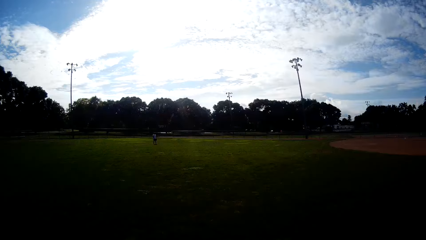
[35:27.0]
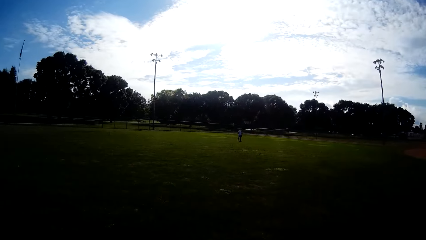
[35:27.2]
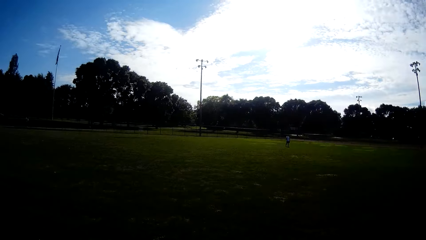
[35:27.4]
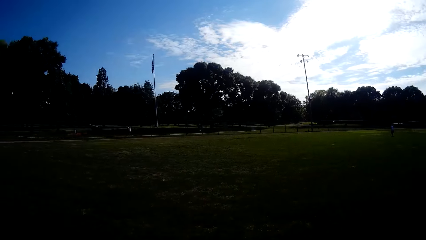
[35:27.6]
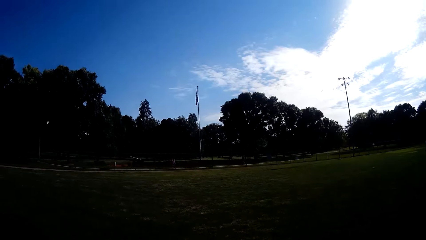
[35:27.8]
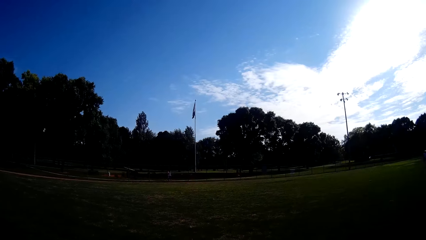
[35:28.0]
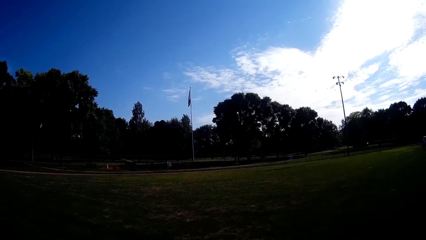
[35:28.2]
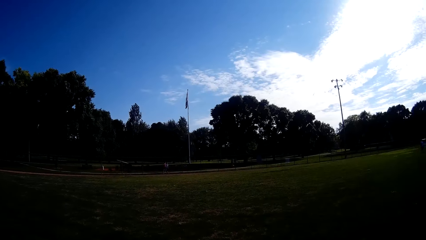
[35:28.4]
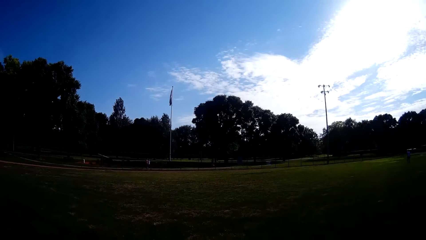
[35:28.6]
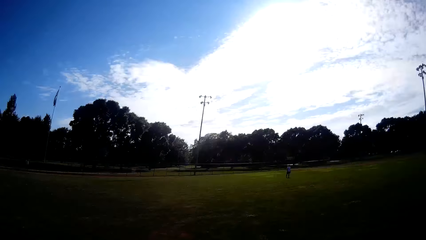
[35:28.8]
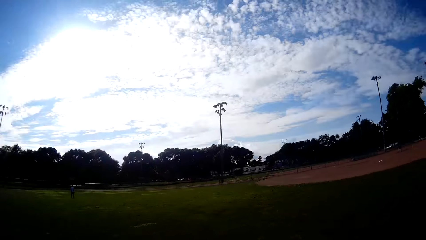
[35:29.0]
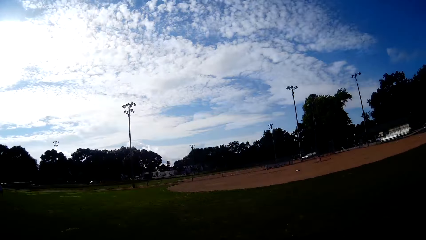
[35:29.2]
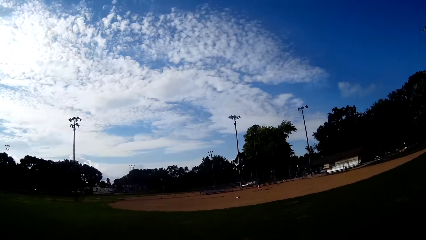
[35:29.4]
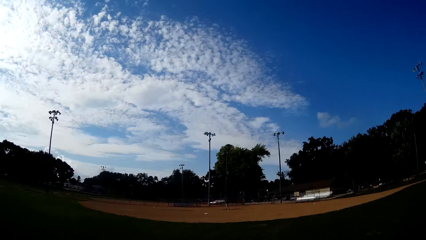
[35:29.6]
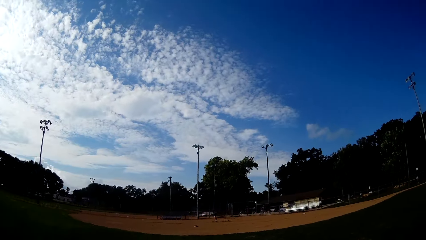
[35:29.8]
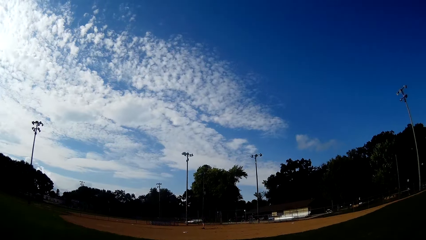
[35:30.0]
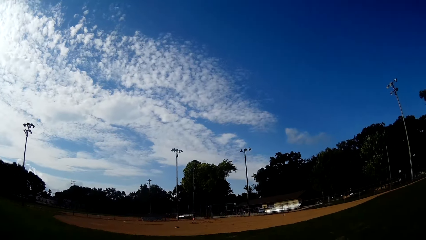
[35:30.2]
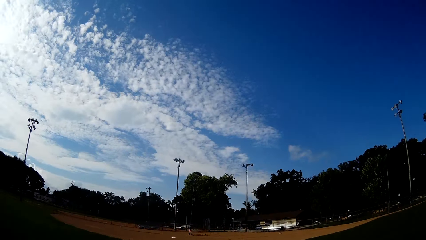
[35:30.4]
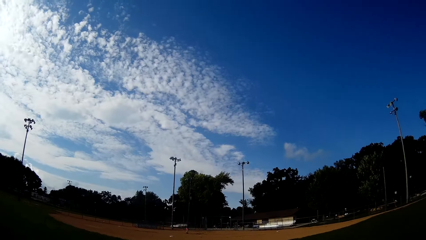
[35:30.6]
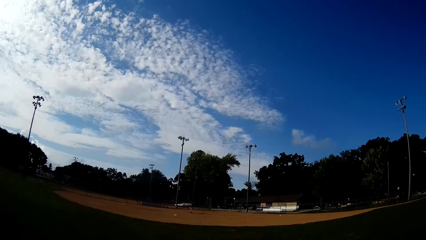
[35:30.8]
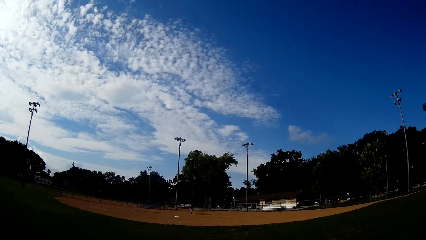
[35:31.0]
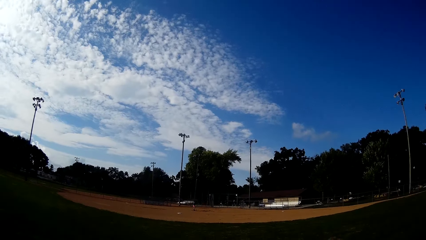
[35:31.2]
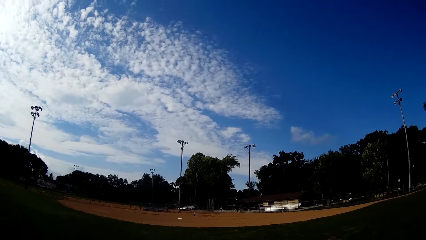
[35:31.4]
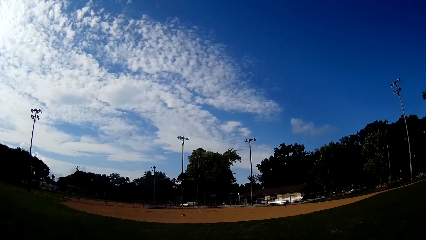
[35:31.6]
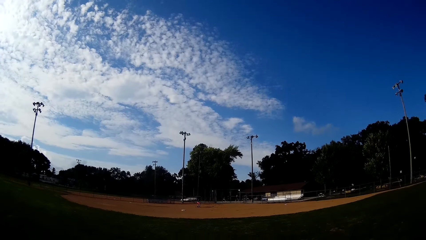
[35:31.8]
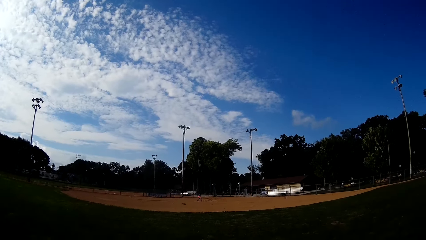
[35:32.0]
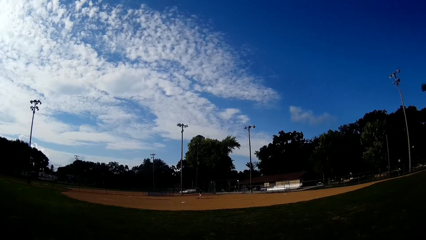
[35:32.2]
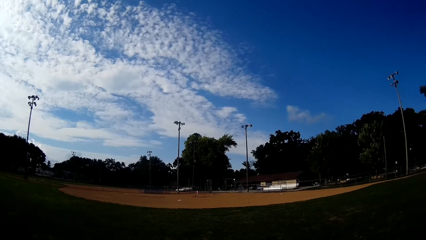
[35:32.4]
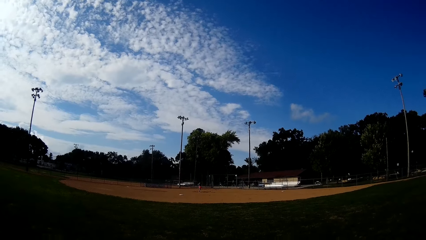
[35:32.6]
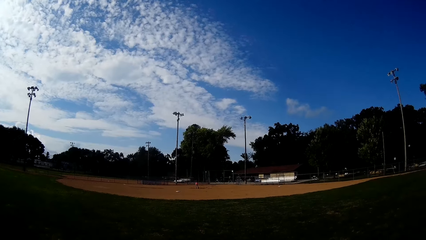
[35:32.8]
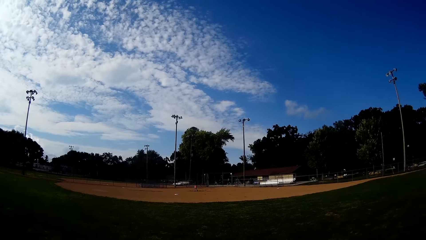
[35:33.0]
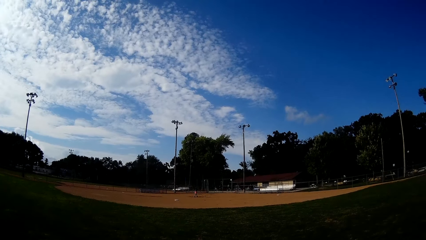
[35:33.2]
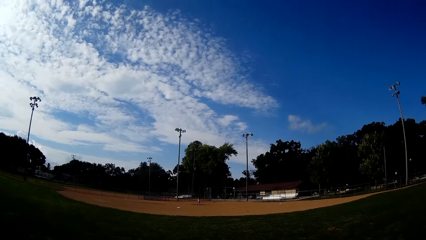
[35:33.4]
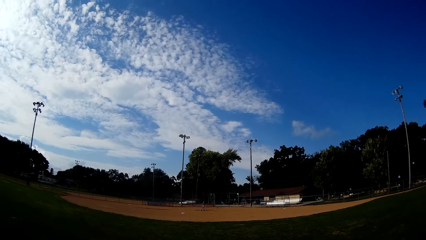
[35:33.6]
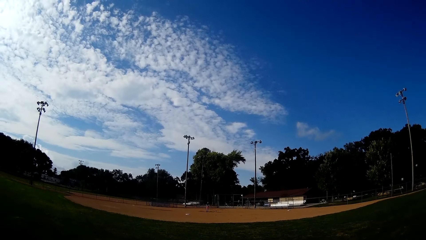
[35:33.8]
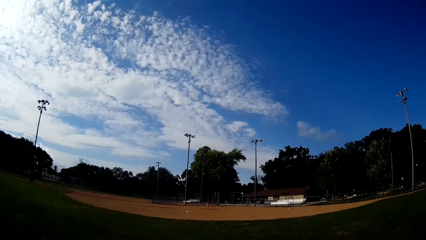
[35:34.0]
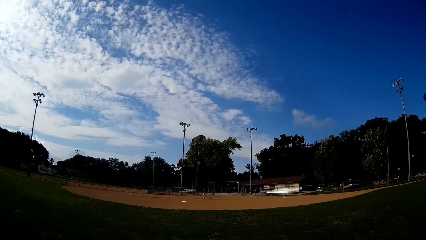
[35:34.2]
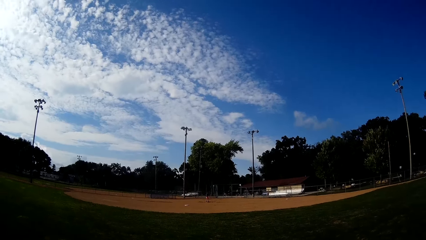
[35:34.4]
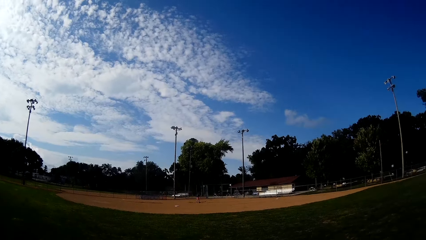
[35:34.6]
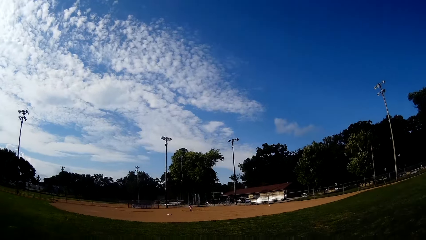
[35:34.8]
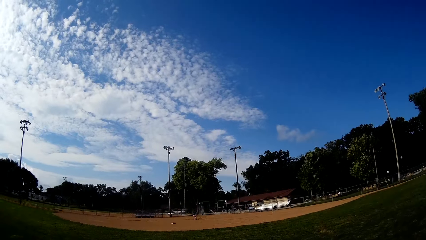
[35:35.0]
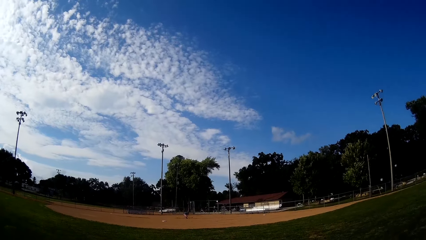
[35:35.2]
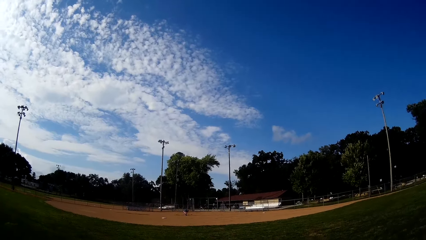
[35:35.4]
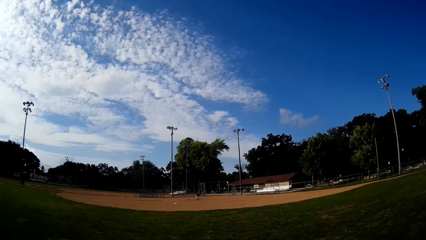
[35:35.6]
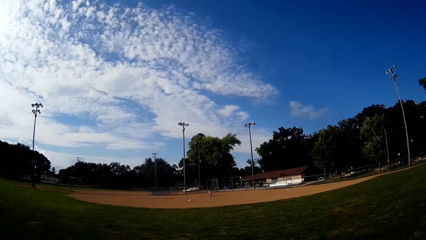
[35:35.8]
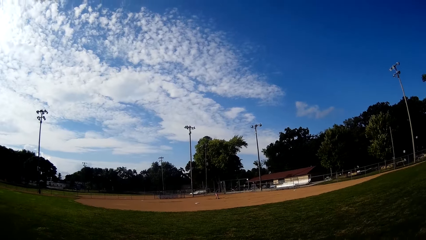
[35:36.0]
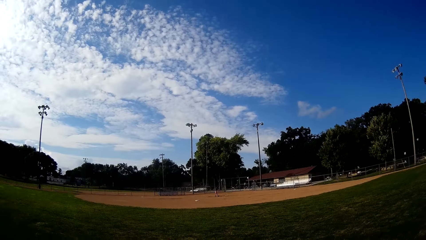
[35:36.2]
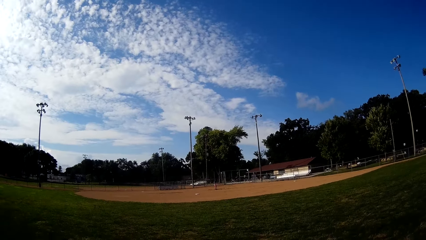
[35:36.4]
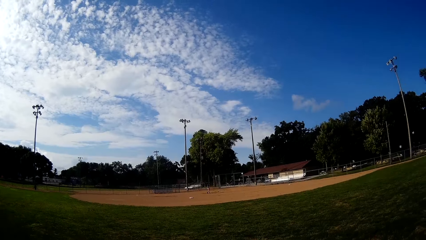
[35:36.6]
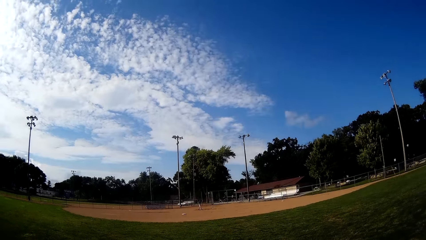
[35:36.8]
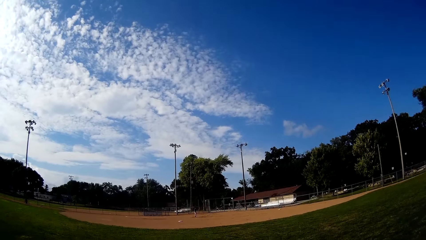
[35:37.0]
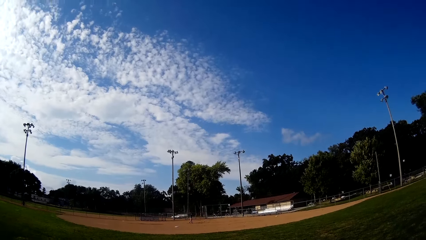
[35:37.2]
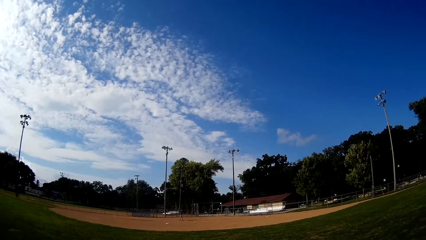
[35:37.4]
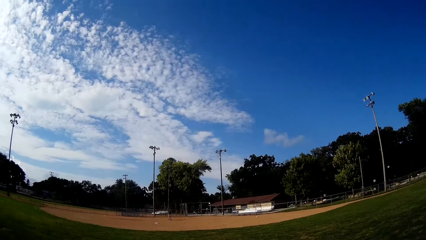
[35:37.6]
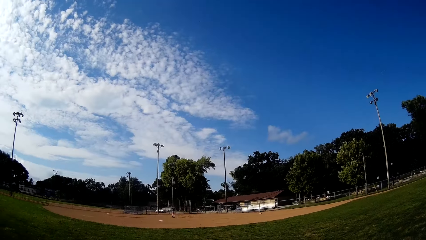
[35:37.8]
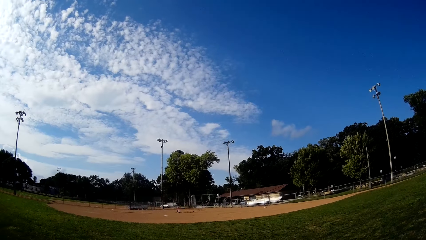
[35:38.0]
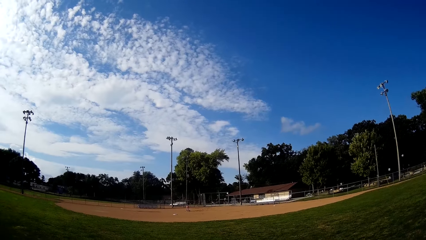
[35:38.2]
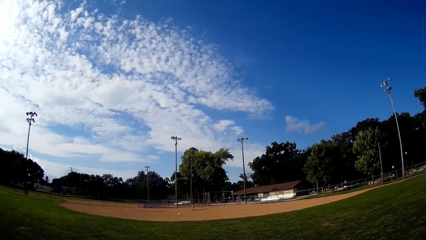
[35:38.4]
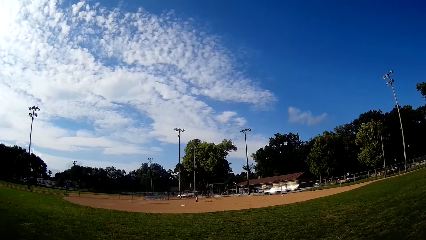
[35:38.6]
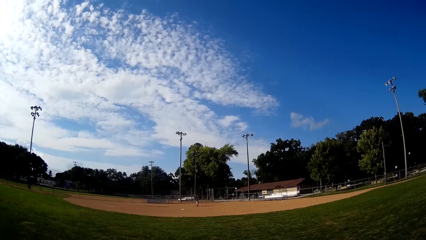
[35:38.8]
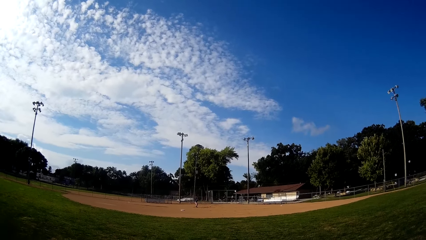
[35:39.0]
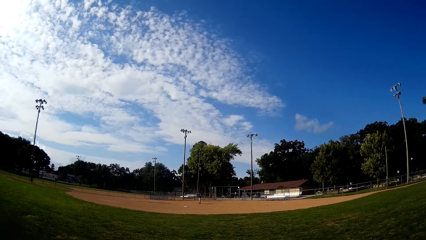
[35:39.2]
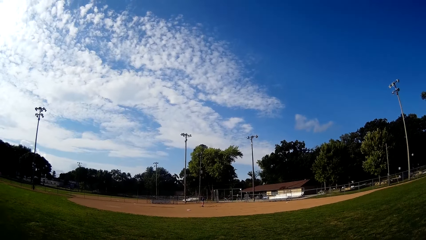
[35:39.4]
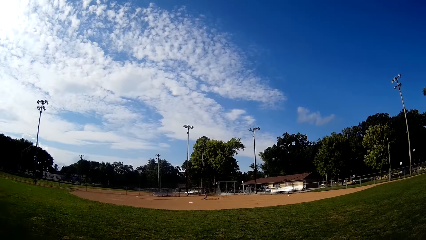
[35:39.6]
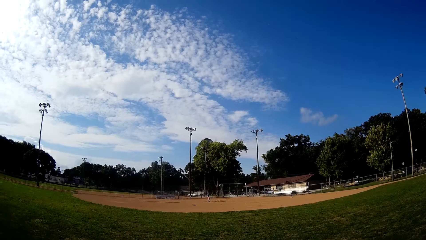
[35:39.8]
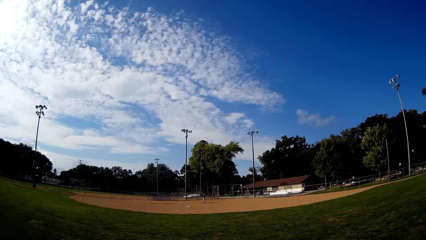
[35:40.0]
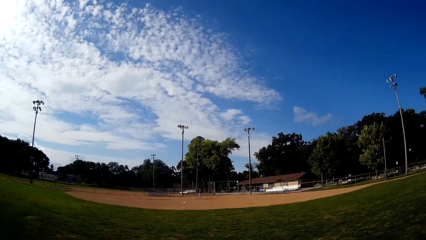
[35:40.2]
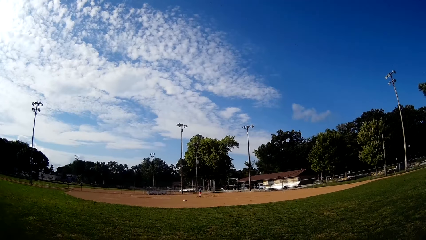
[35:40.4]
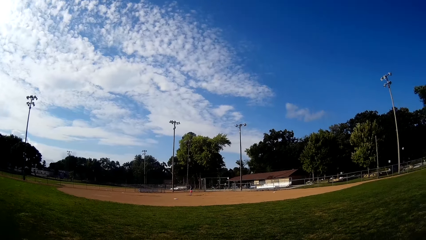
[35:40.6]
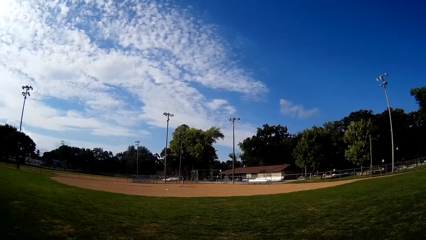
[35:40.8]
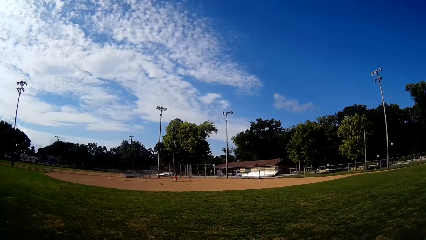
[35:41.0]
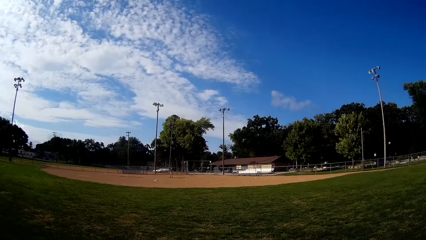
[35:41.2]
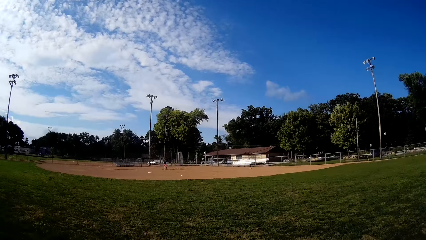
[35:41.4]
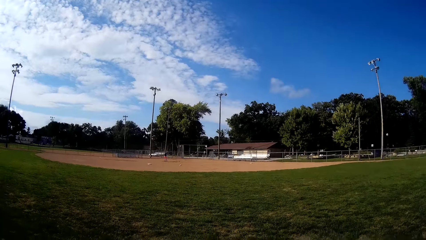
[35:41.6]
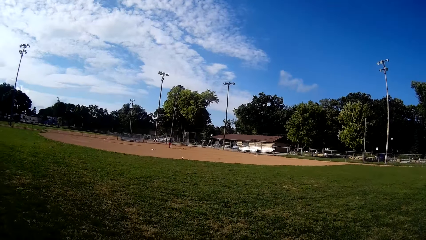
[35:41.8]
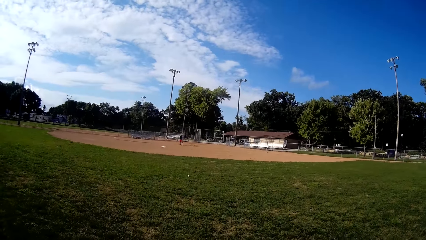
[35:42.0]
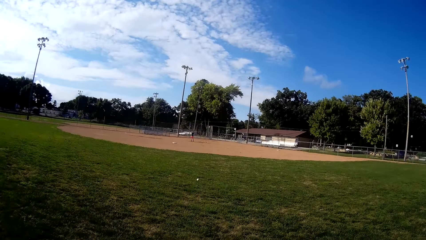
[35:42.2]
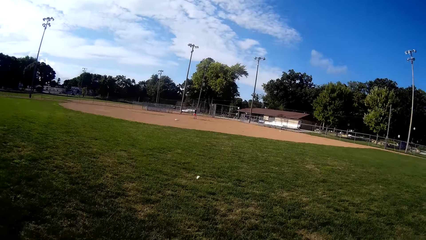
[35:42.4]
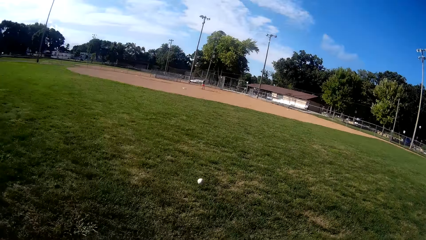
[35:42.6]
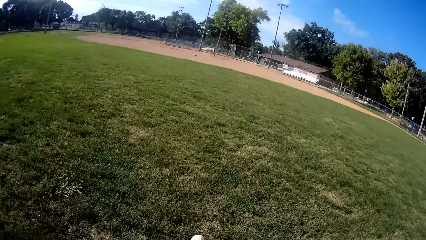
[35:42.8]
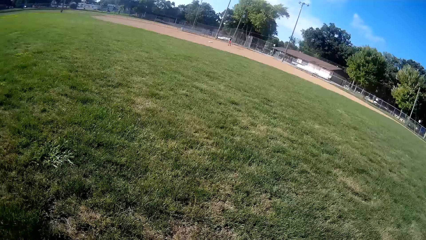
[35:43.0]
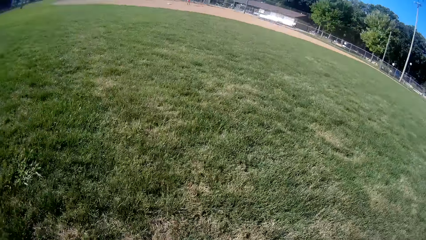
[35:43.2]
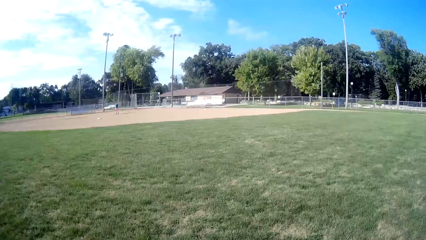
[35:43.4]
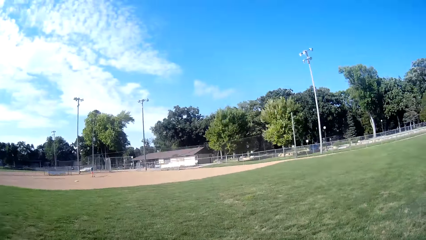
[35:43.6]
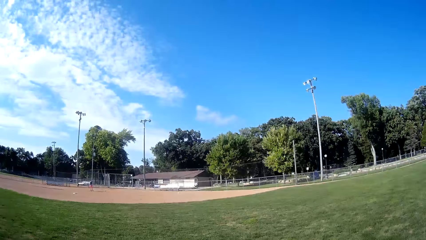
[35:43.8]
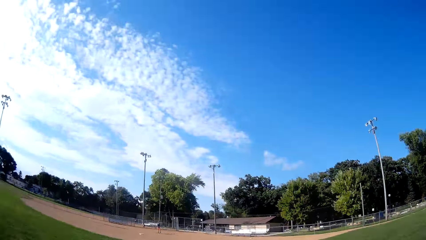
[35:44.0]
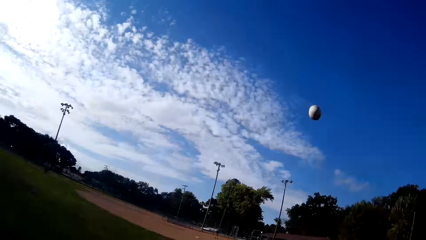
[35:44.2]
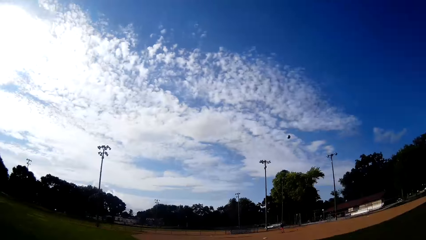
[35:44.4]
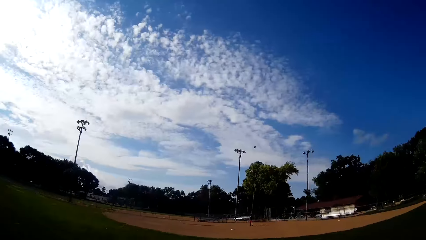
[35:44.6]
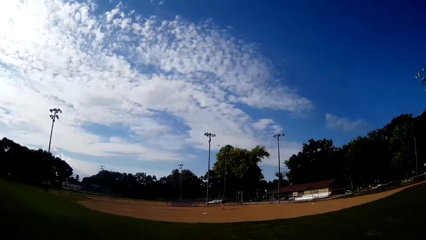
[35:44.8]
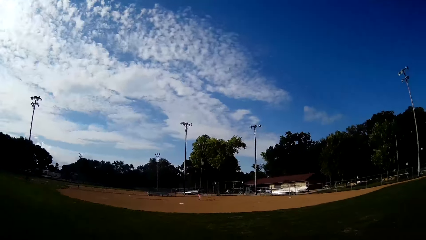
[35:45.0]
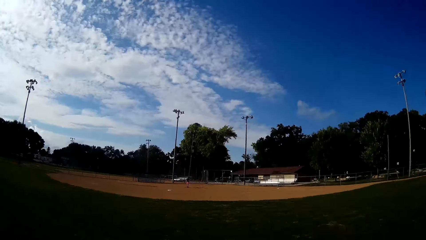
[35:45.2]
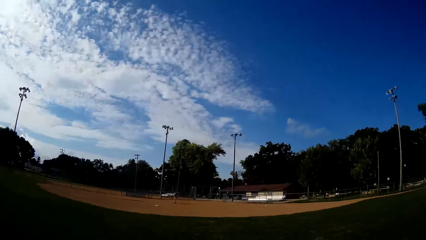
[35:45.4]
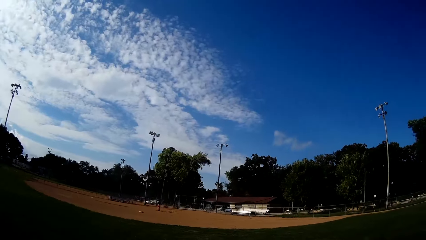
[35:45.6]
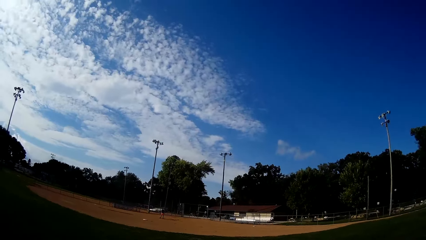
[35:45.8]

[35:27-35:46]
A boy walks after the ball. The boy hits the ball. The boy bats the baseball to the camera wearer. The camera wearer picks up the baseball on the ground, pitches the baseball to the boy and hits the ball.
